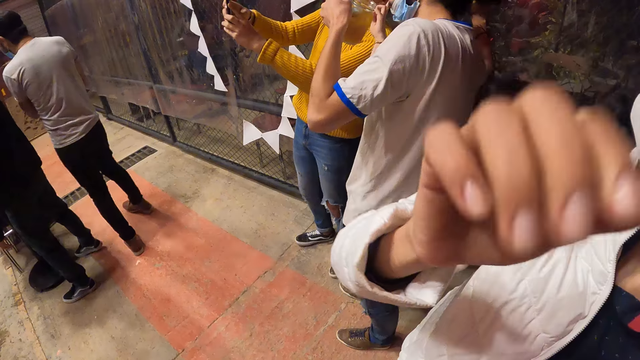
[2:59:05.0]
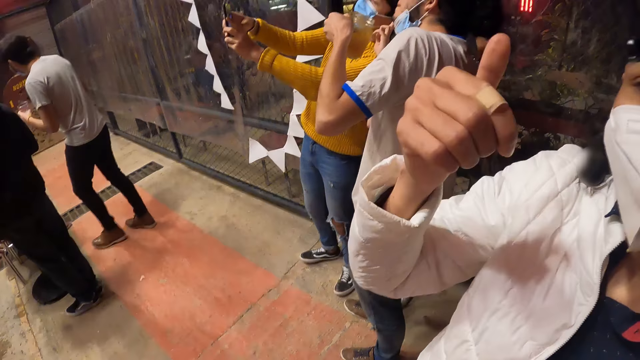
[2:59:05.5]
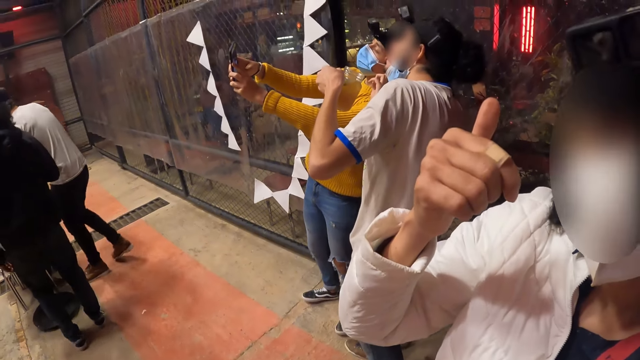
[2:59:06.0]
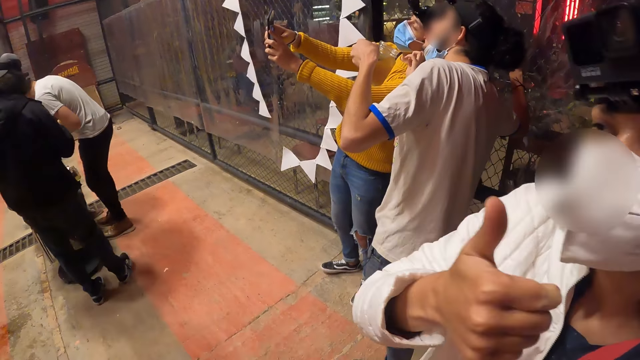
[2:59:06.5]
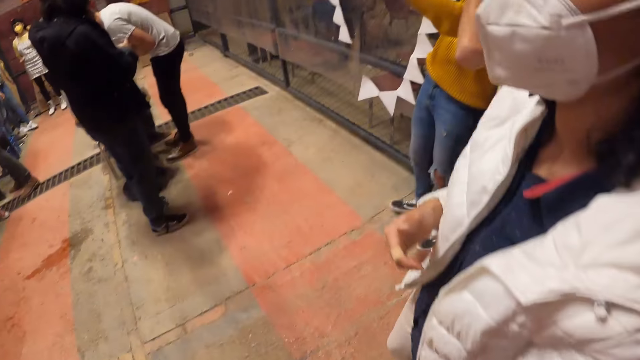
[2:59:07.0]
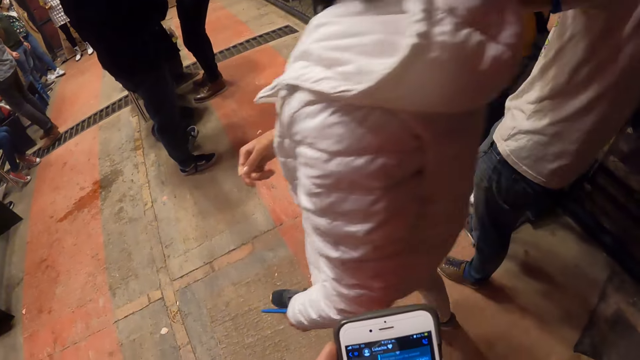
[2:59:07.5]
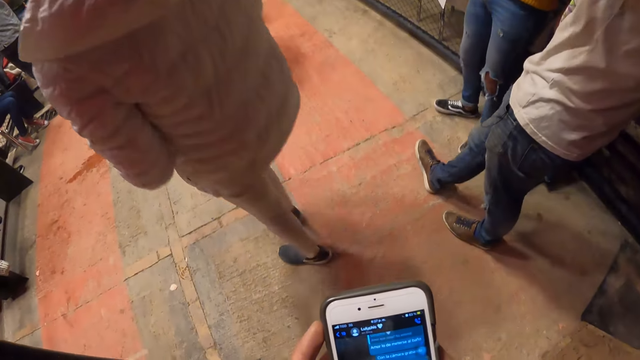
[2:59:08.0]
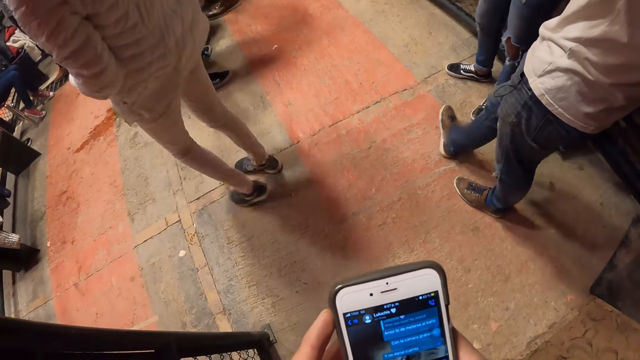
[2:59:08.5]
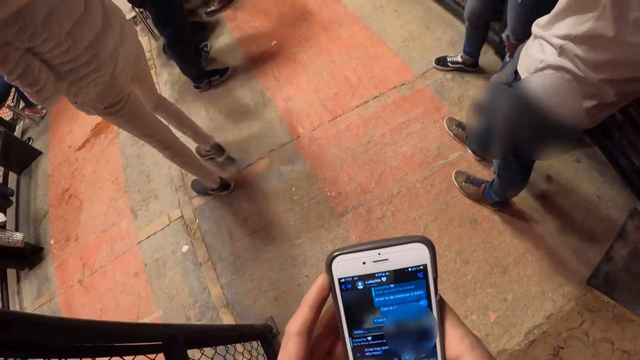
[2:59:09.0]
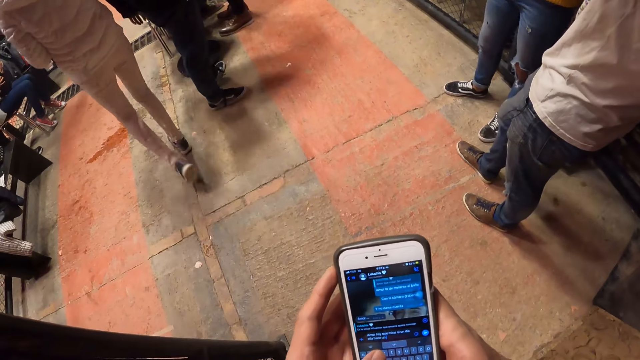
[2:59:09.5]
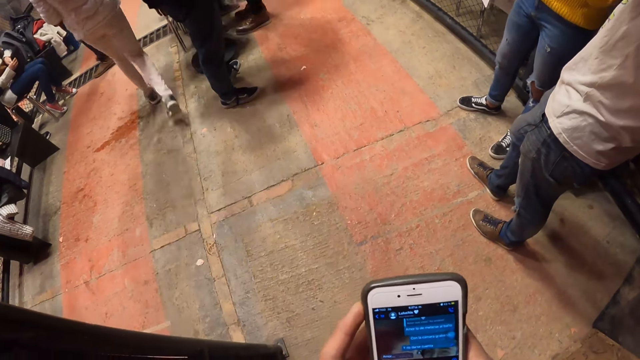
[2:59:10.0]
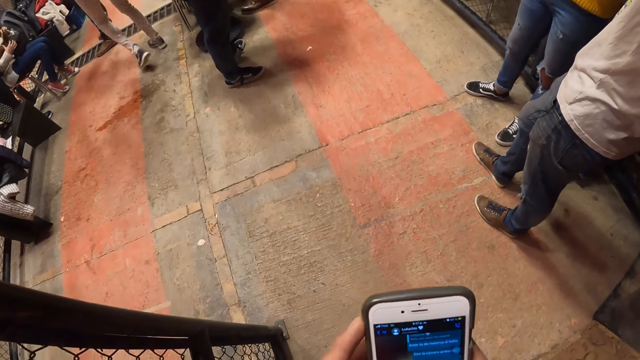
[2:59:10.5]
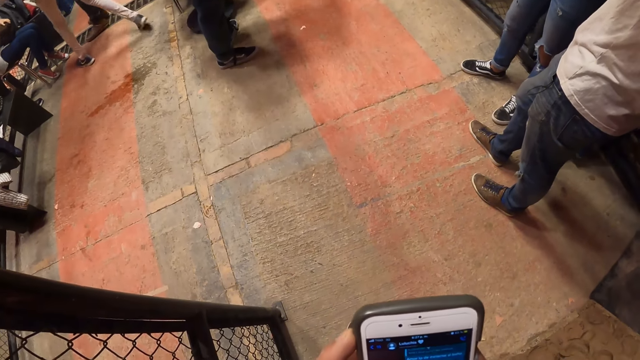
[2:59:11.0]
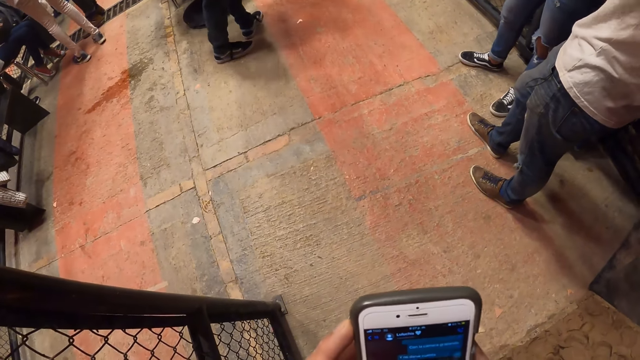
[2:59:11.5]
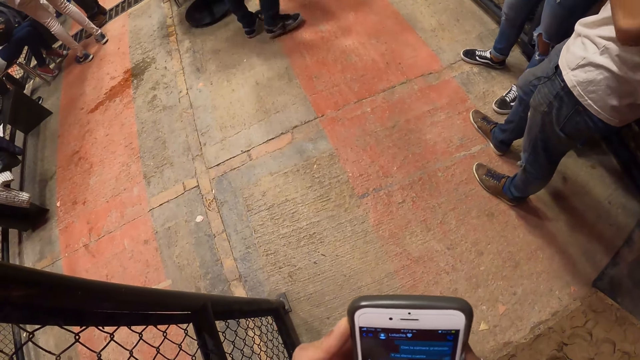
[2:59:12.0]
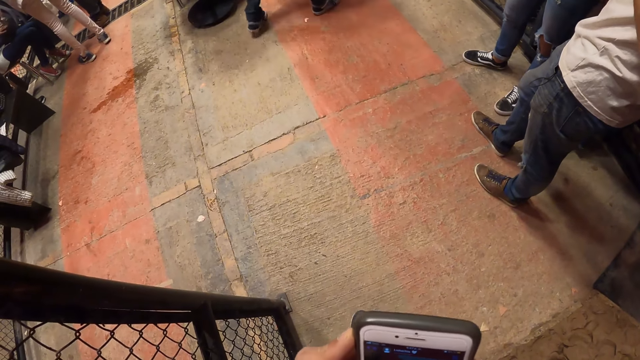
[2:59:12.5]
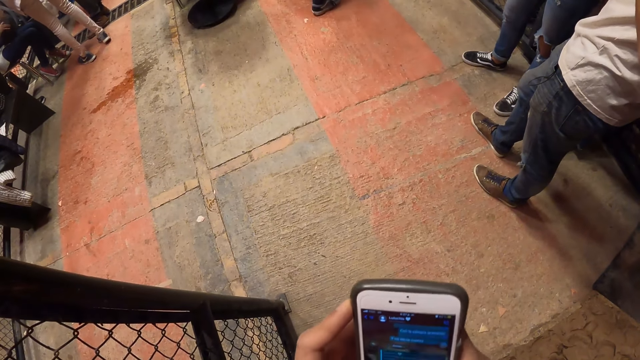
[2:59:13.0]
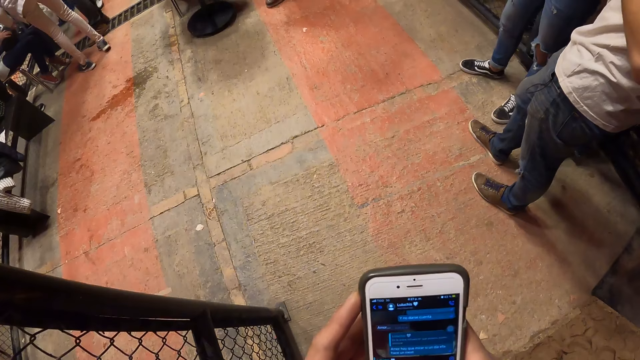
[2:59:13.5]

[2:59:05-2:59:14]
A lady gestures at the camera wearer. The camera wearer operates a phone with both hands.

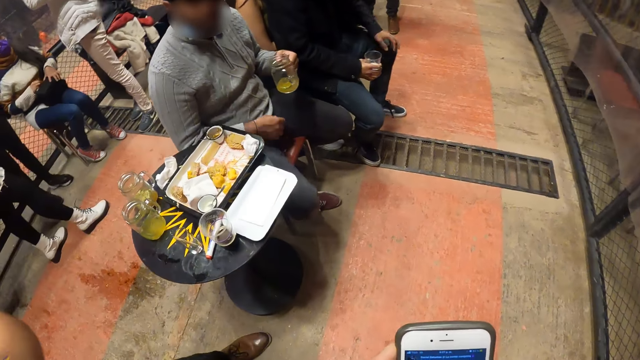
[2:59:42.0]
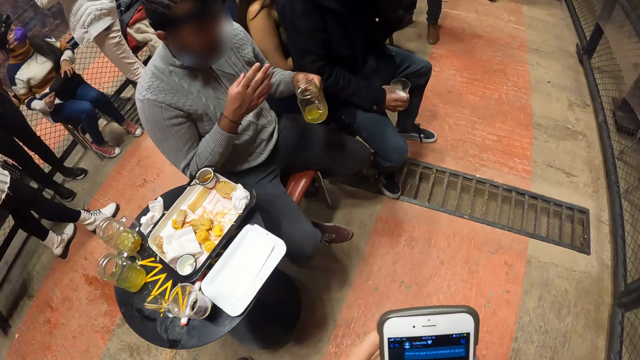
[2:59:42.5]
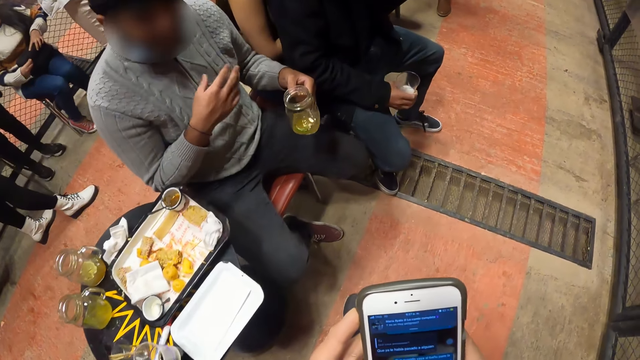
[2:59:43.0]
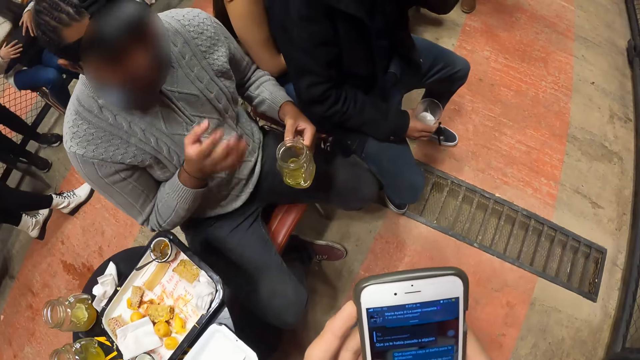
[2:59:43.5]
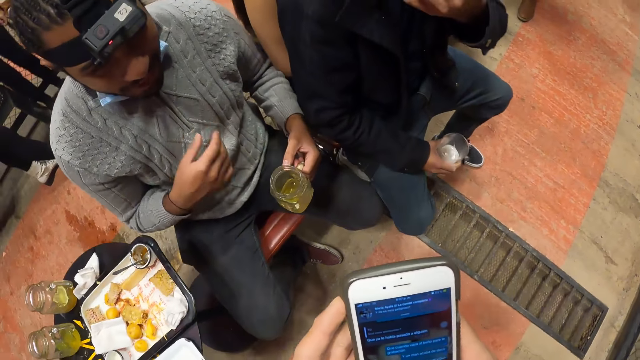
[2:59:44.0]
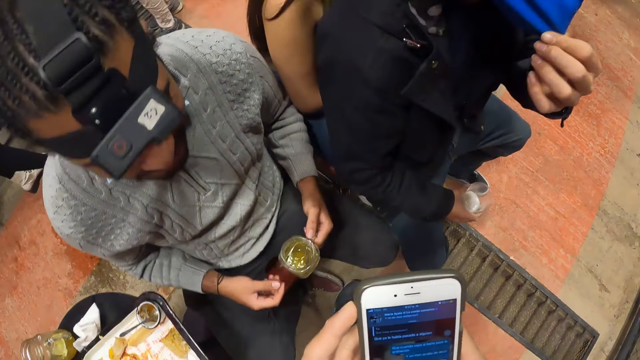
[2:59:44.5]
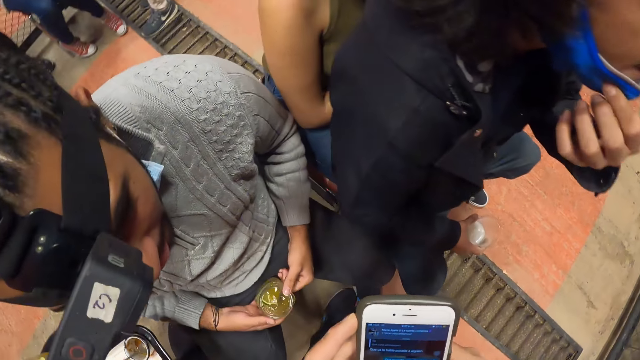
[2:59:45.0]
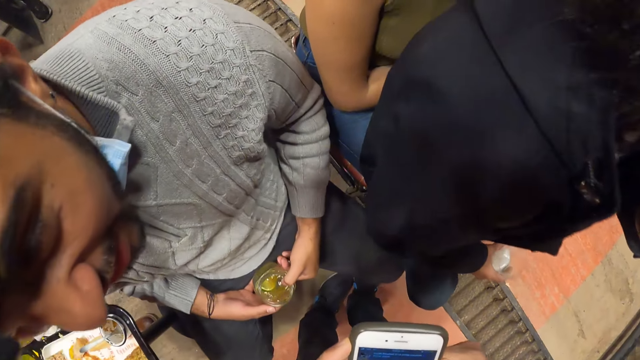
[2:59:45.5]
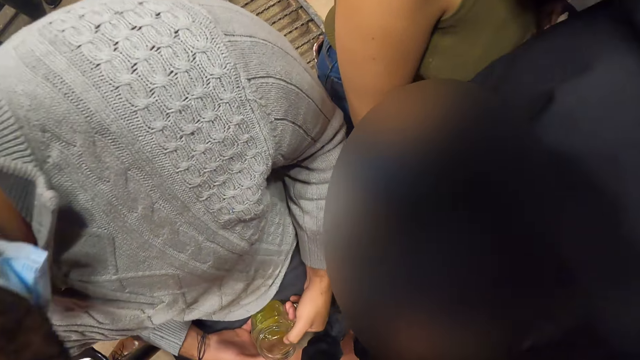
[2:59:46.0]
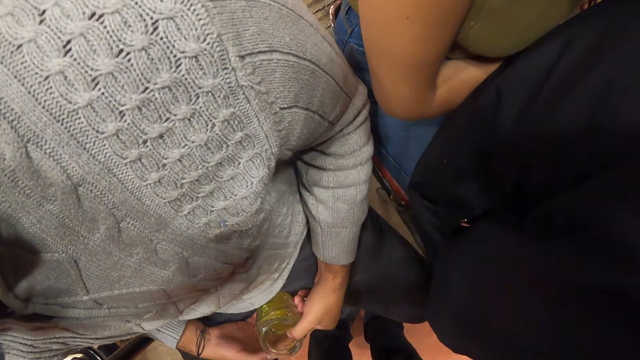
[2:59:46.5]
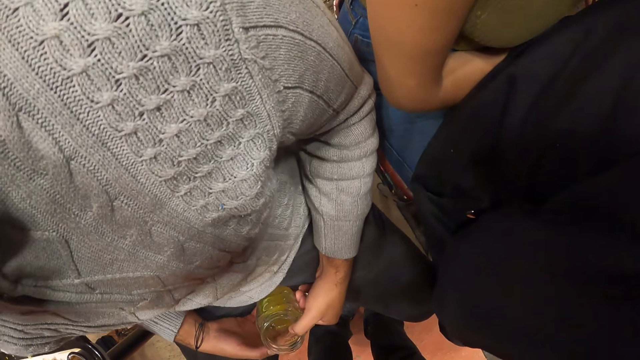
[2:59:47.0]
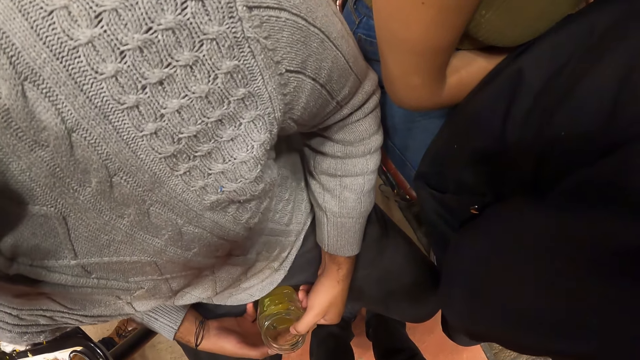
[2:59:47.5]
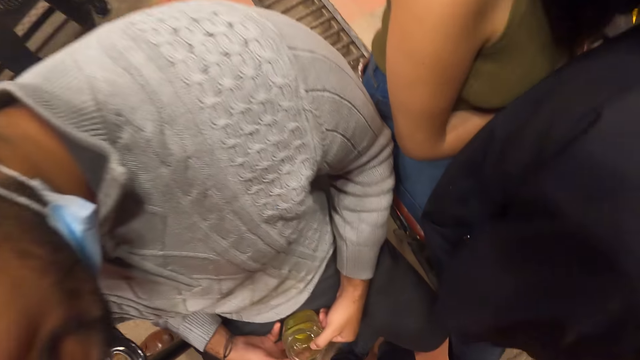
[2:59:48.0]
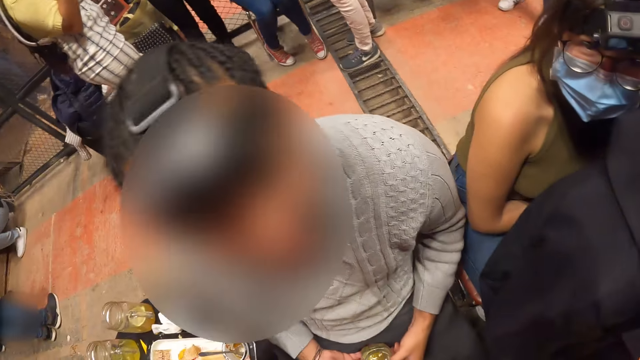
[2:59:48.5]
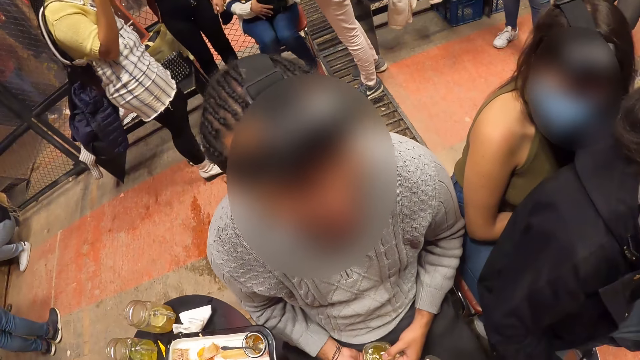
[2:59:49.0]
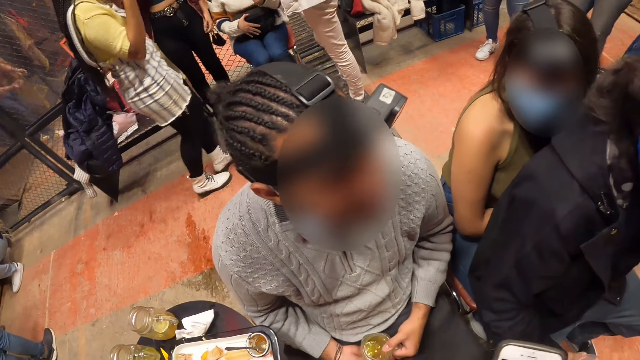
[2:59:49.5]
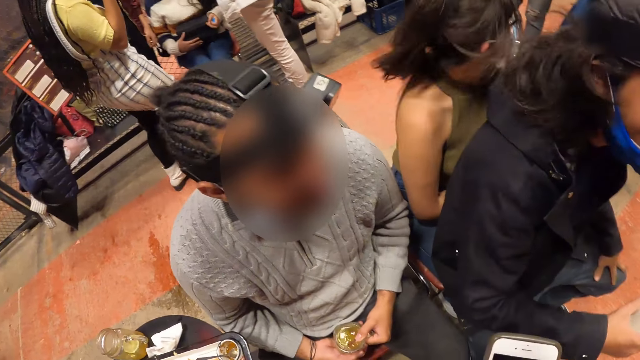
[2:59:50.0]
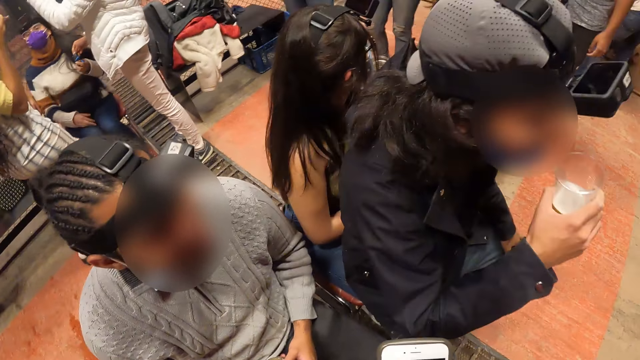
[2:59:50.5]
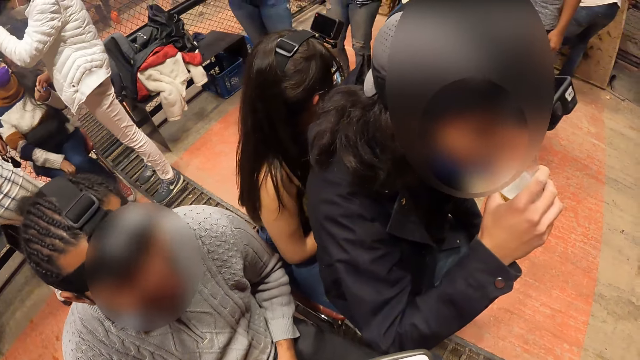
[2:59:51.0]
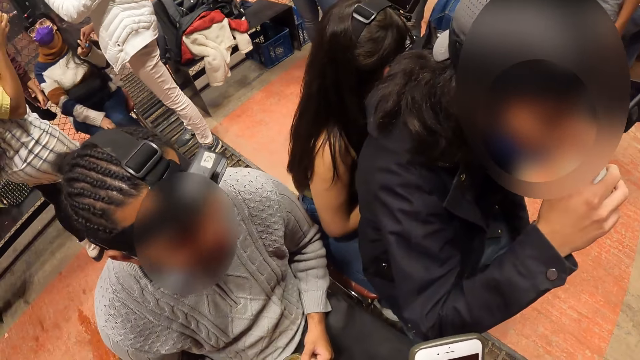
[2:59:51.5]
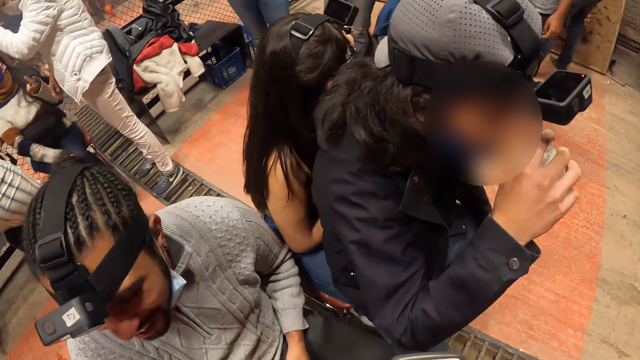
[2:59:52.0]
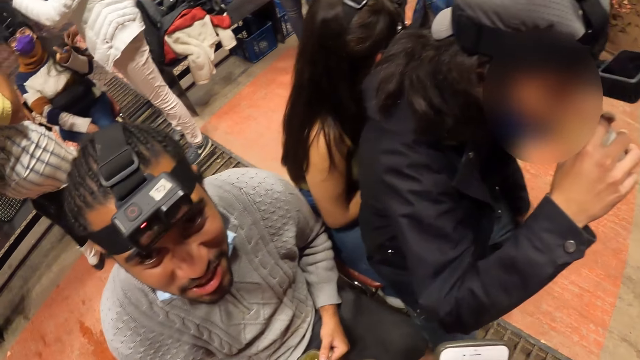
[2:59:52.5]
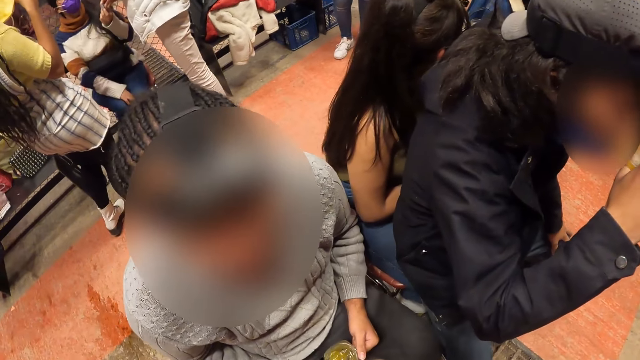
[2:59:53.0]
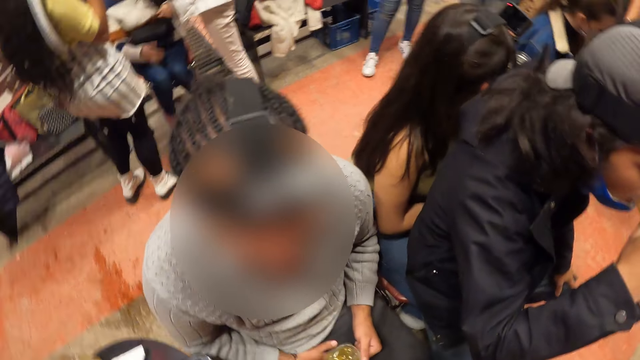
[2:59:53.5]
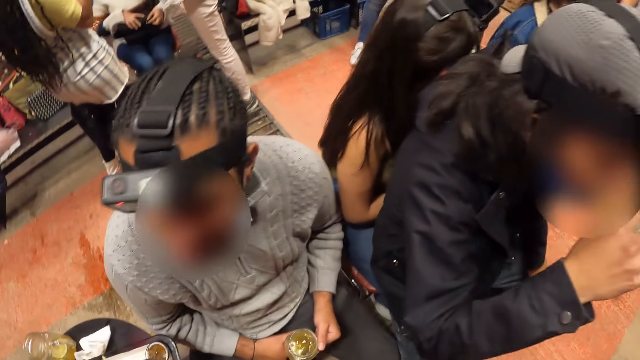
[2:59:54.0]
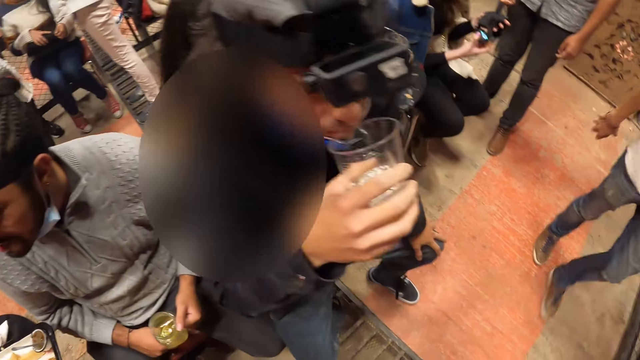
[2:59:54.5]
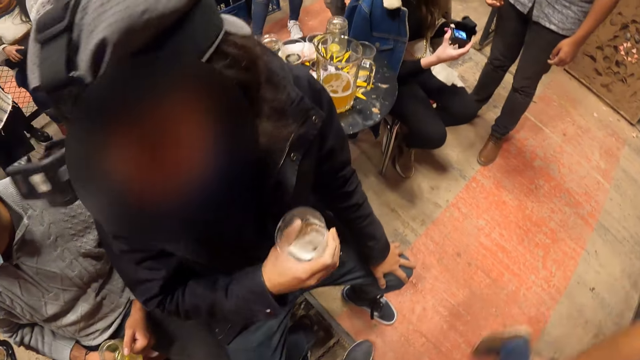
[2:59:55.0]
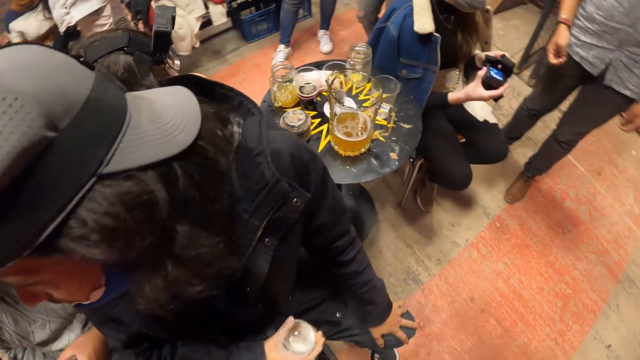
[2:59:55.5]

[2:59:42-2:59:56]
A man speaks to the camera wearer. The camera wearer interacts with another man. The other man drinks beer from a cup with his right hand.
